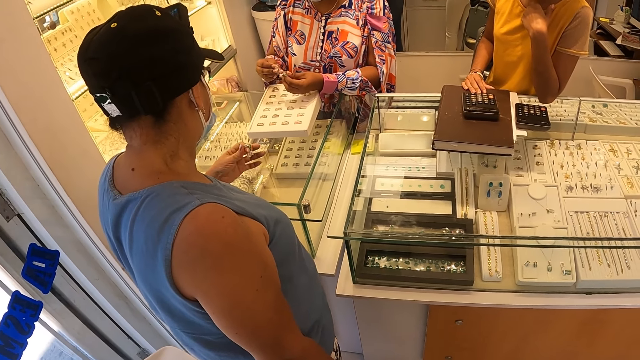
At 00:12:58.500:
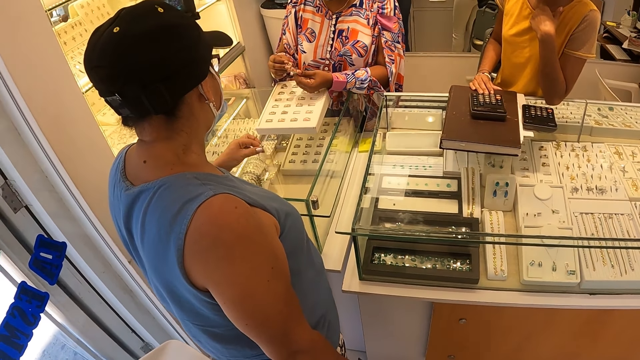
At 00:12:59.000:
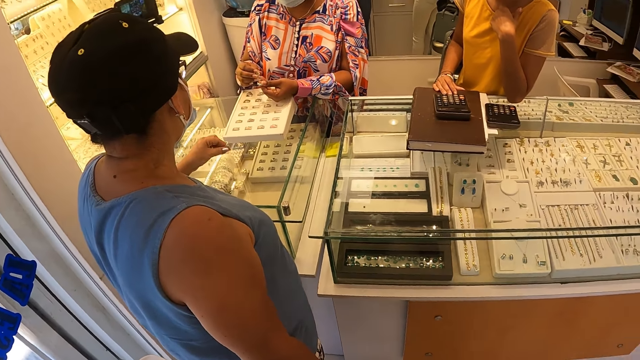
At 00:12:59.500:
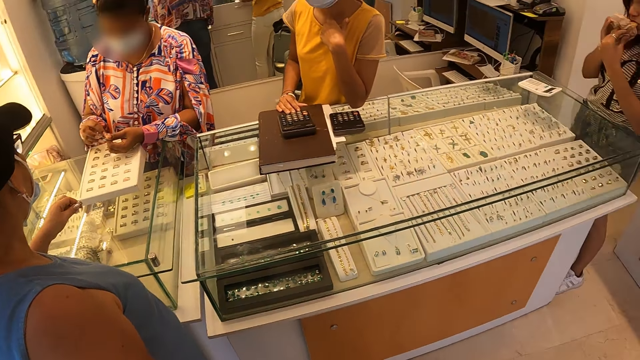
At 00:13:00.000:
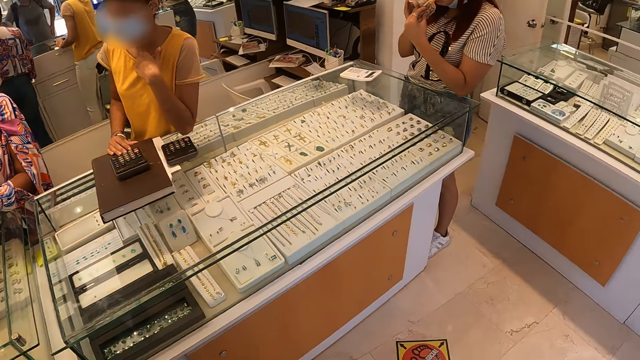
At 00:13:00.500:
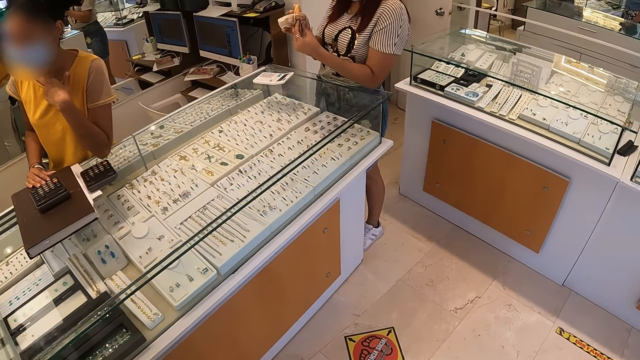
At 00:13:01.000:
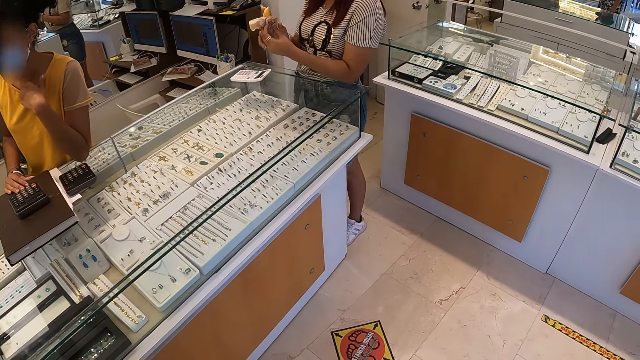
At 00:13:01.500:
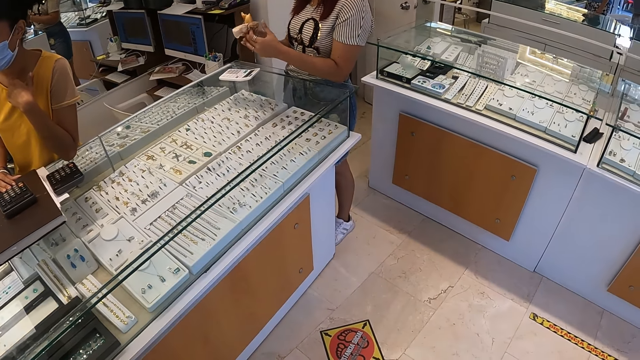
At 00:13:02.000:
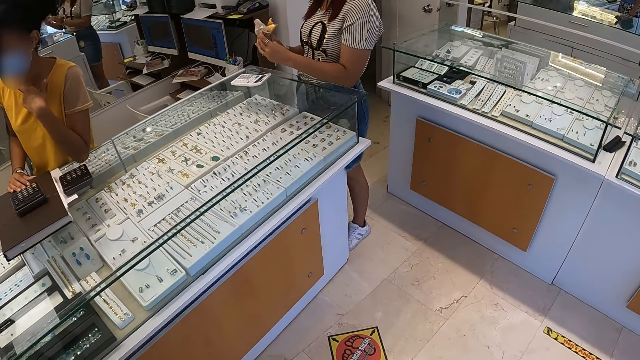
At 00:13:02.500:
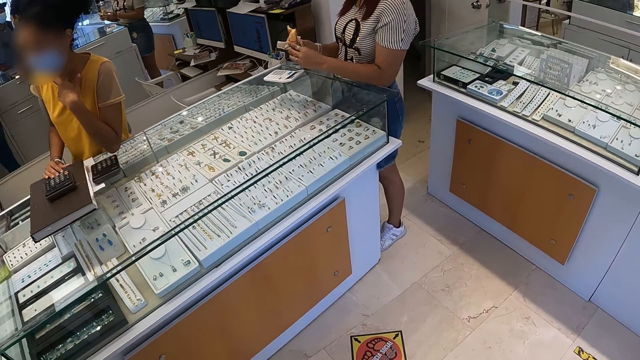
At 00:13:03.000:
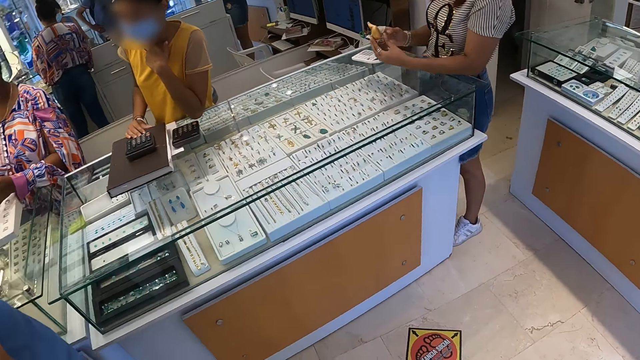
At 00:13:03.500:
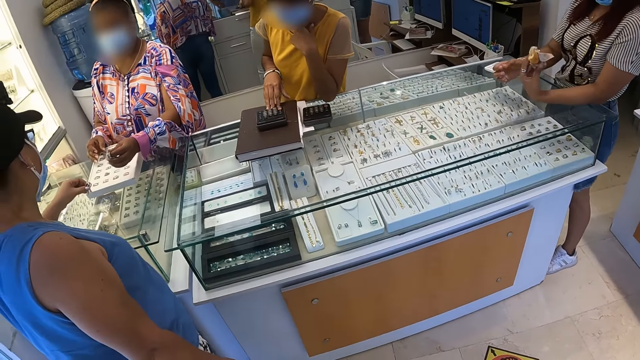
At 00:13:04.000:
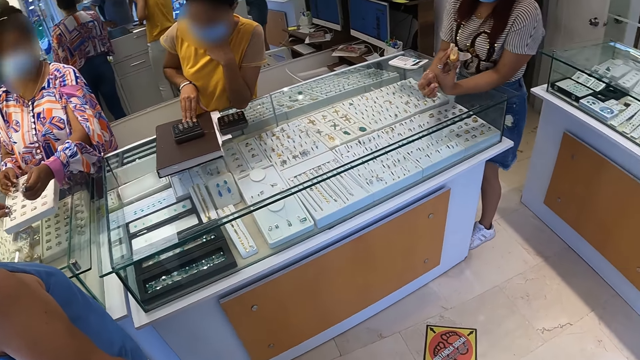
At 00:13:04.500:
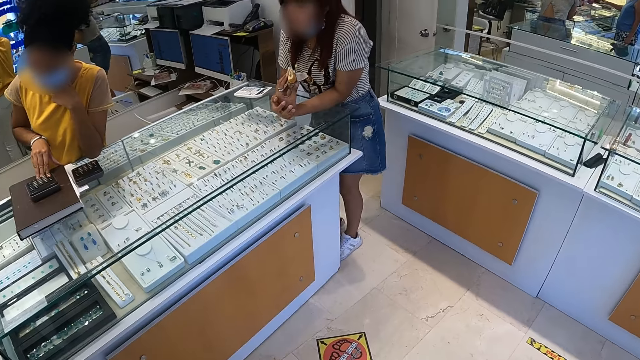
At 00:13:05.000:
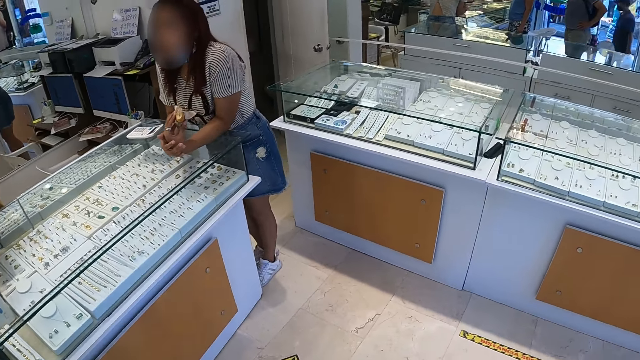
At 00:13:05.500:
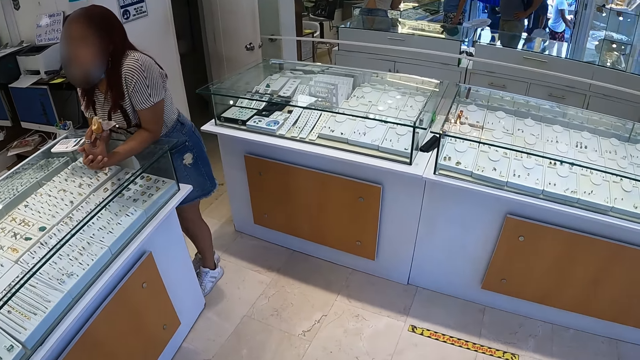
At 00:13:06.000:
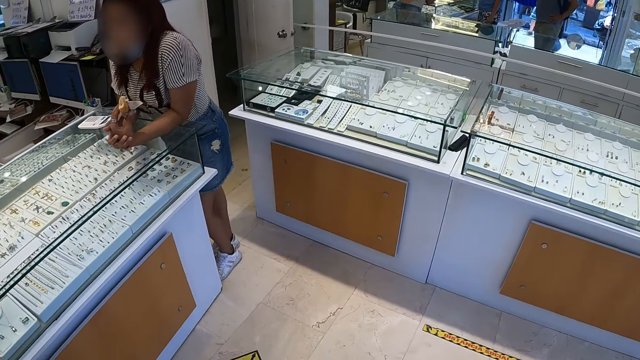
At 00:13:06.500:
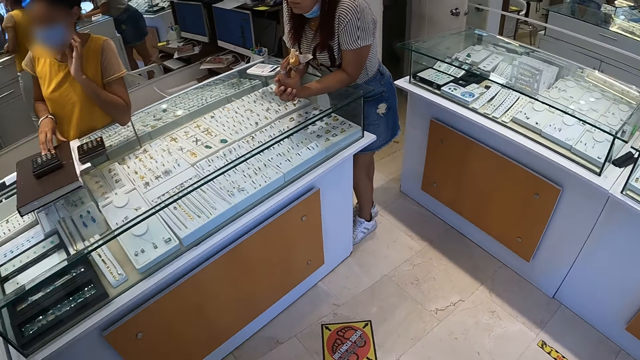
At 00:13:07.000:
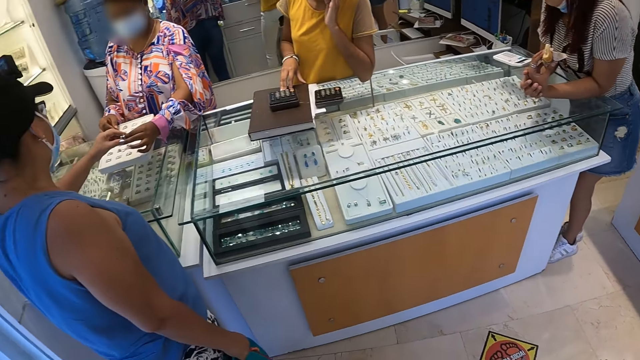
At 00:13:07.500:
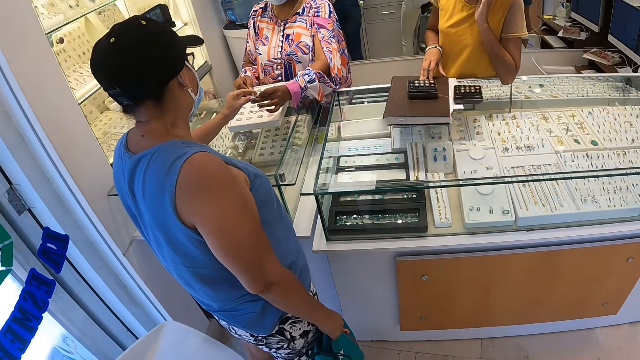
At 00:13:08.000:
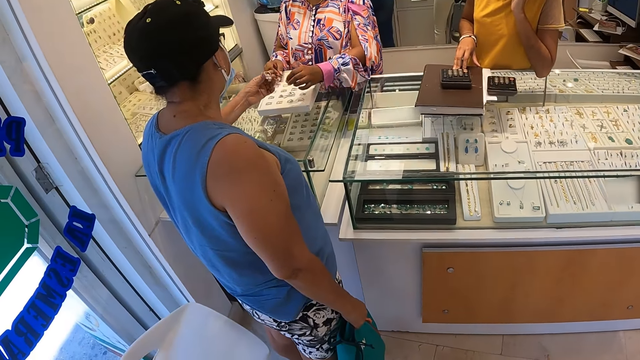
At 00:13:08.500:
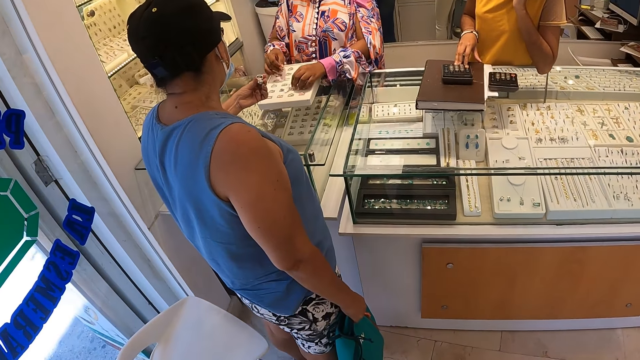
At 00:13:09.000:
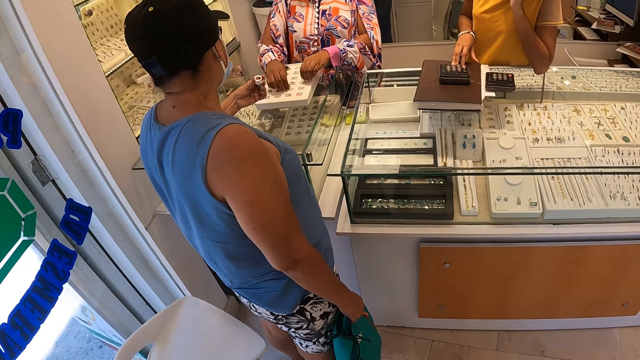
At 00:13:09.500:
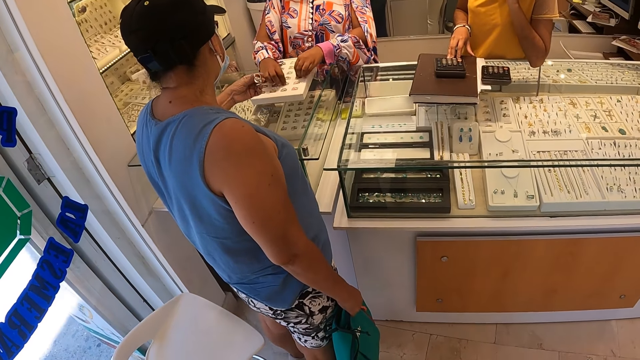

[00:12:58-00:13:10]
The camera wearer turns around. They look around. They stare at the shop.

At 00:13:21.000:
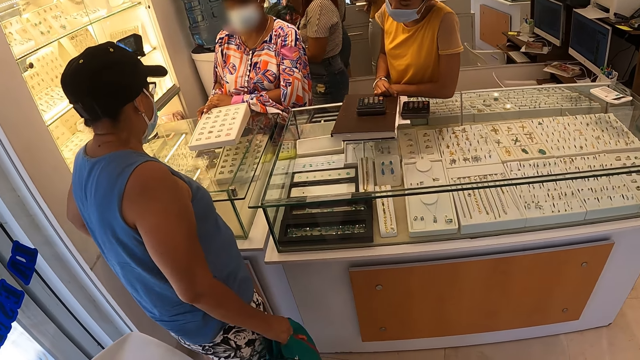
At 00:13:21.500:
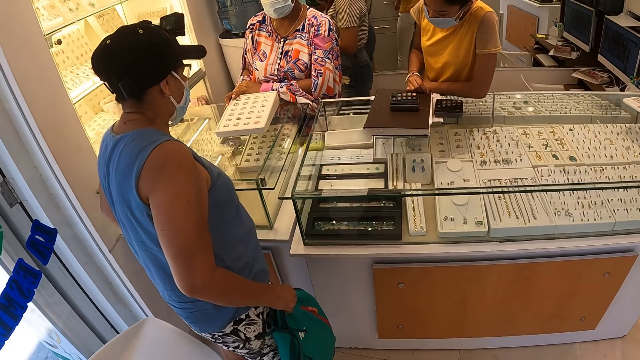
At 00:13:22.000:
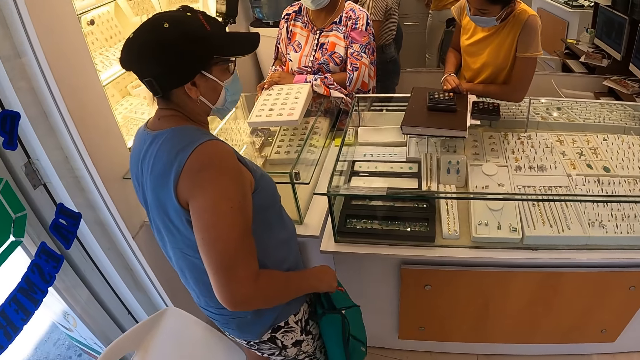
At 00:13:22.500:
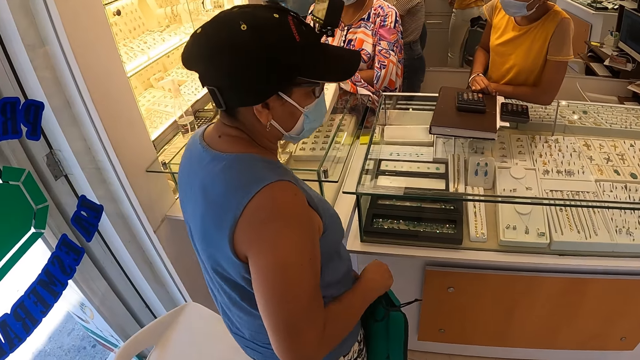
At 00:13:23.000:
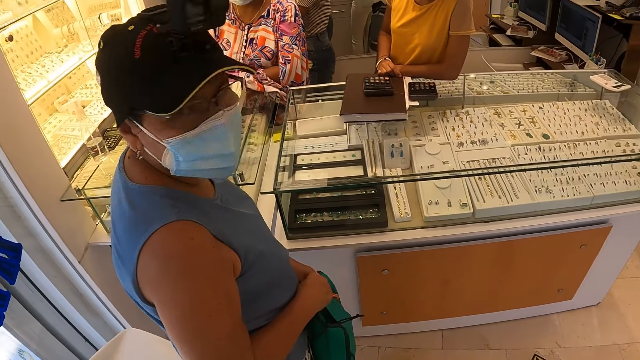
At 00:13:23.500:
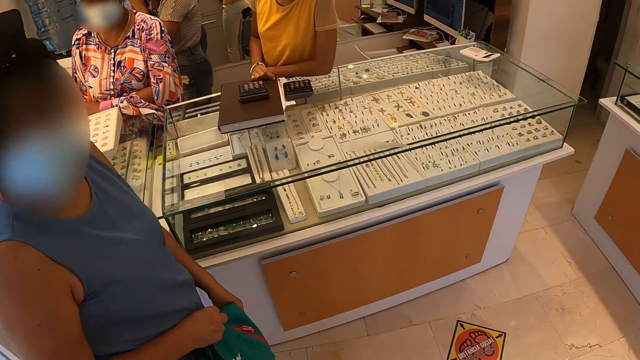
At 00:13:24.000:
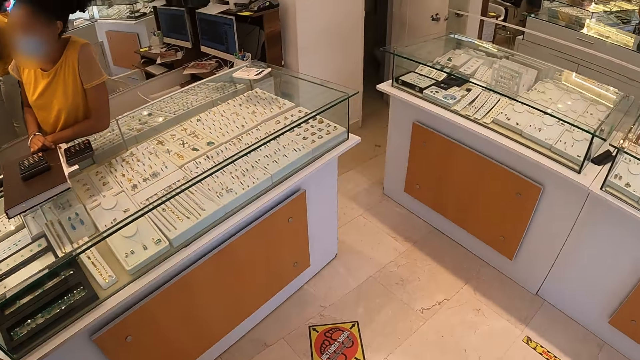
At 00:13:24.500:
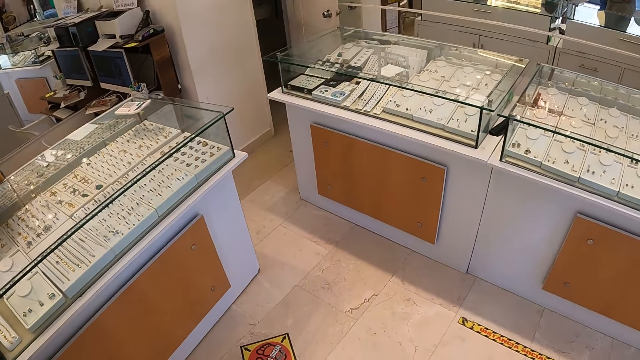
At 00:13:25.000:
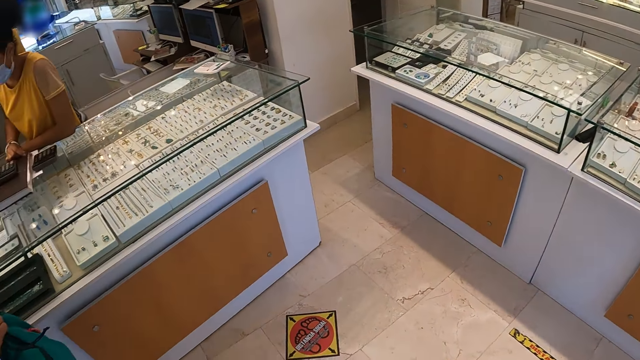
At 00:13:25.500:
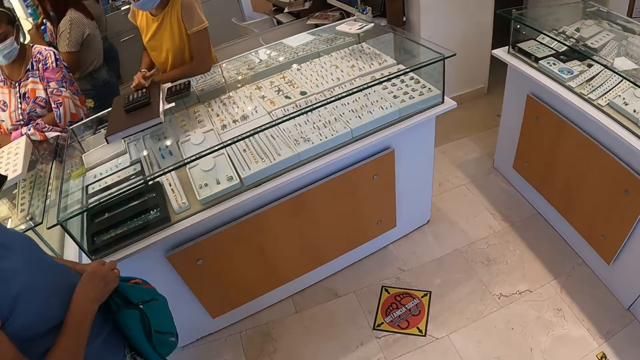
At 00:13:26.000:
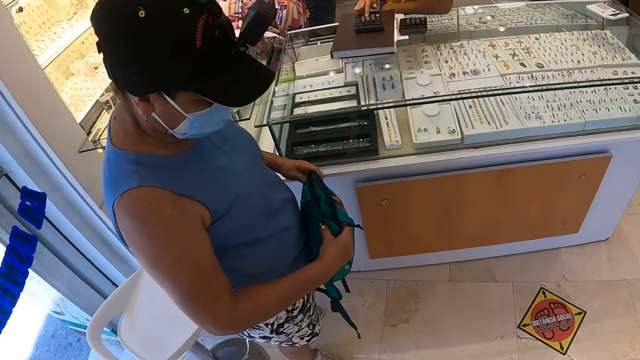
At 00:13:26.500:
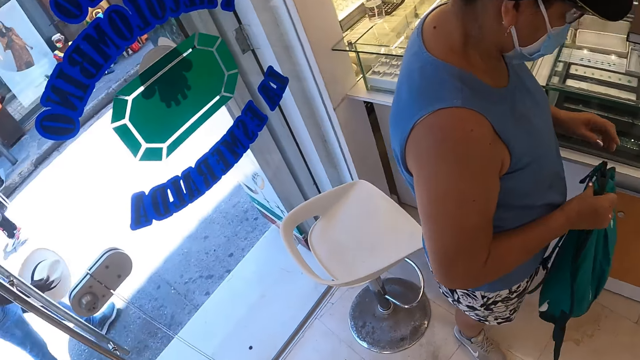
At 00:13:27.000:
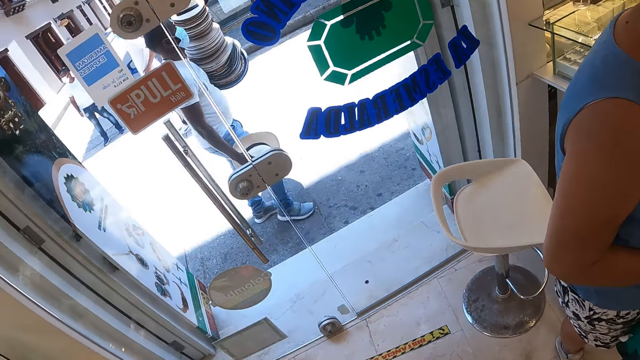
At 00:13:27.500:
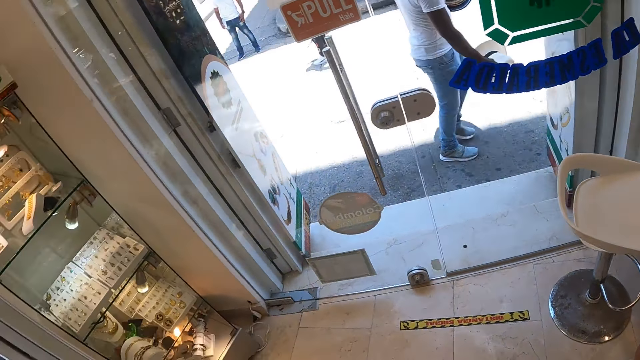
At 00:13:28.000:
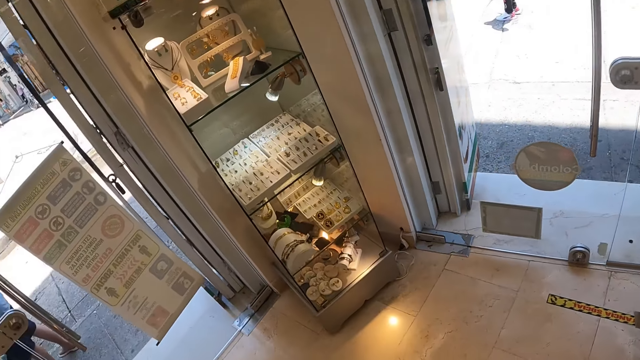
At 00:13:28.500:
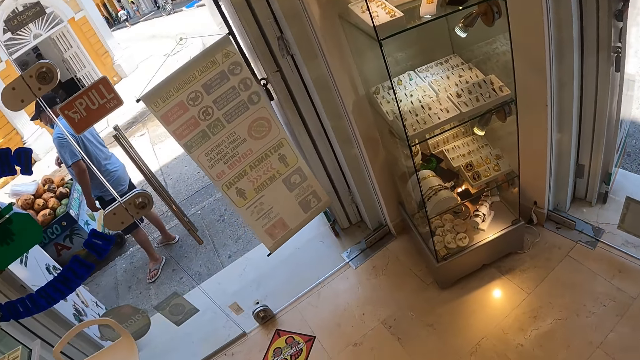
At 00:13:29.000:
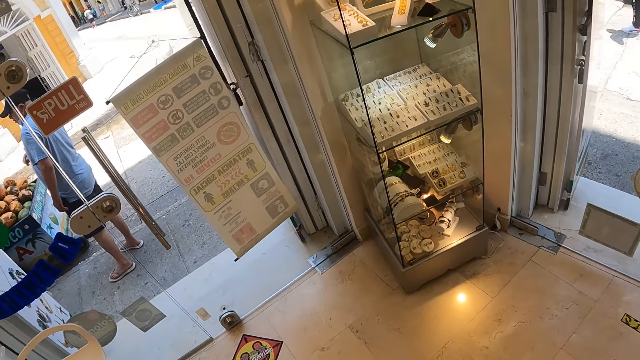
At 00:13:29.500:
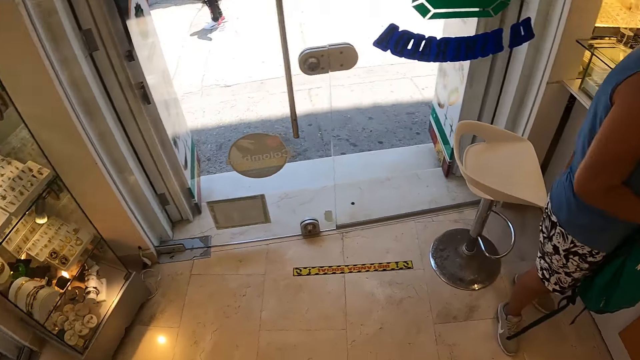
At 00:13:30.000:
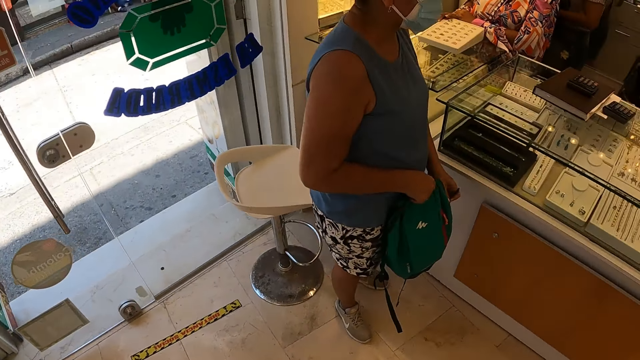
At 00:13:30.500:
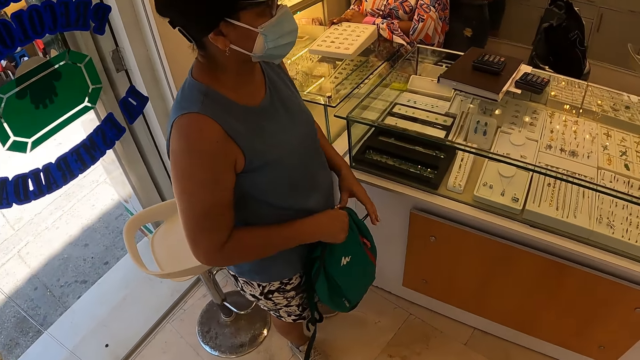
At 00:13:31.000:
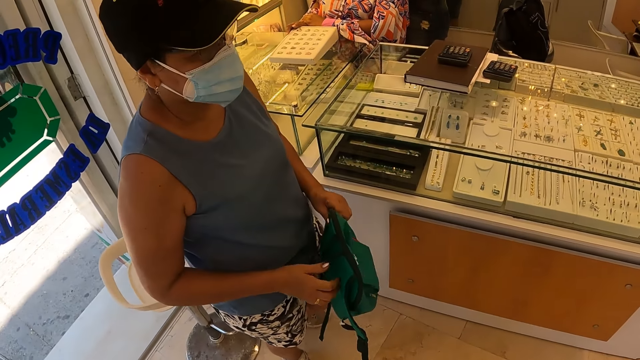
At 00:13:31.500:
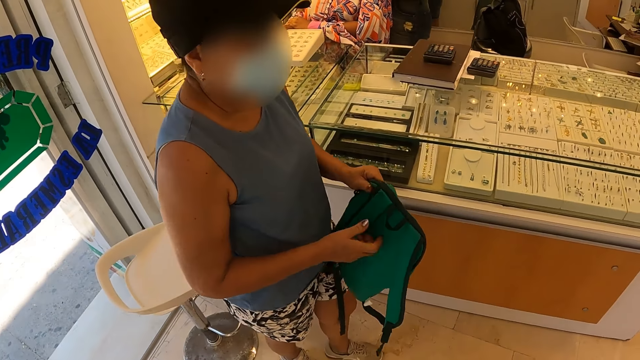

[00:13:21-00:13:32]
A woman looks at the camera. The camera wearer looks around.
